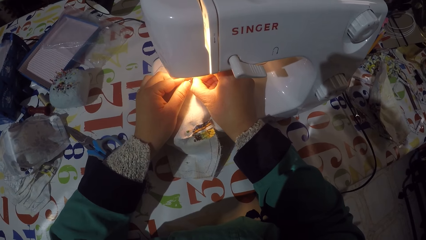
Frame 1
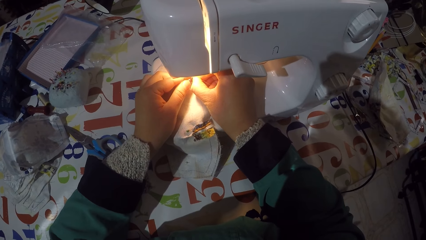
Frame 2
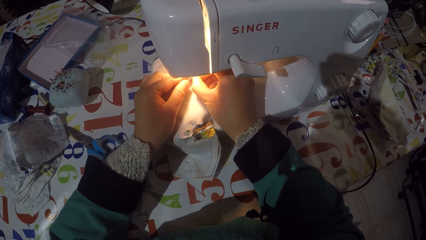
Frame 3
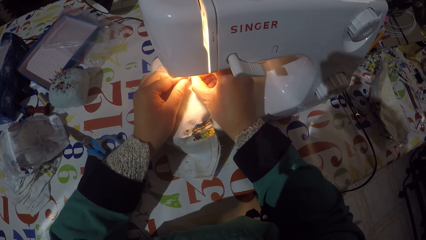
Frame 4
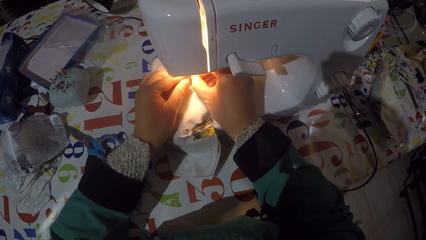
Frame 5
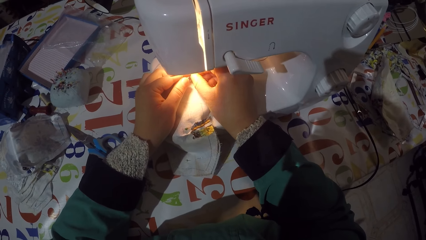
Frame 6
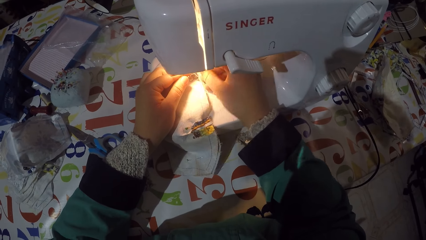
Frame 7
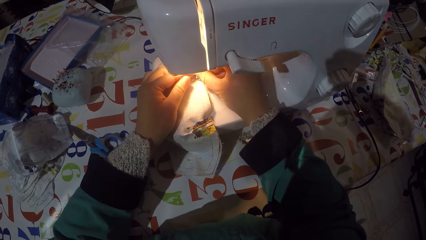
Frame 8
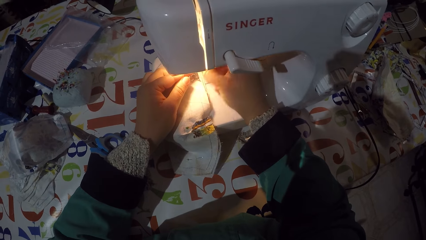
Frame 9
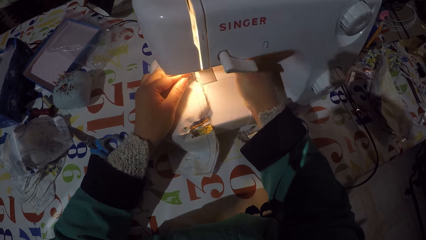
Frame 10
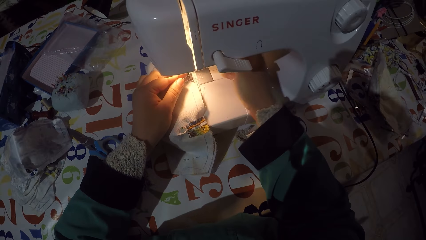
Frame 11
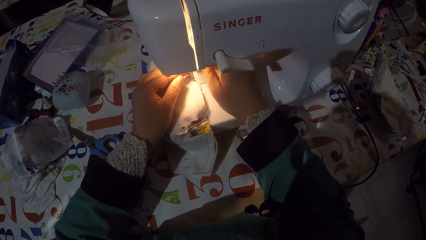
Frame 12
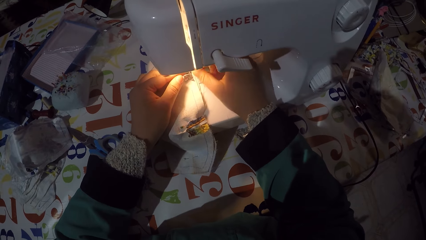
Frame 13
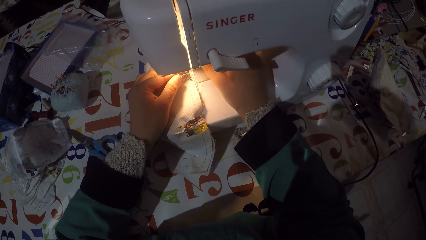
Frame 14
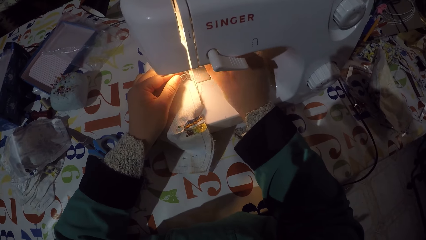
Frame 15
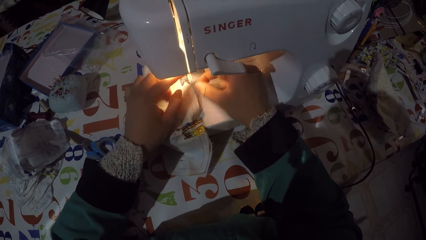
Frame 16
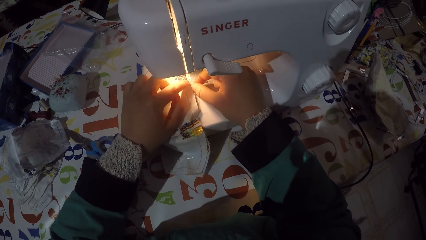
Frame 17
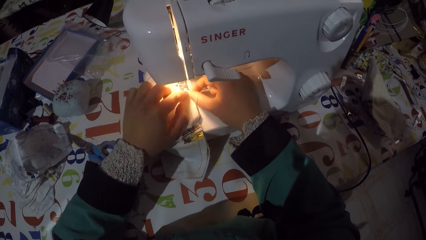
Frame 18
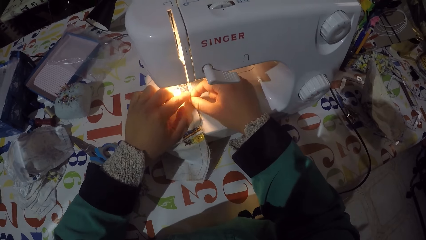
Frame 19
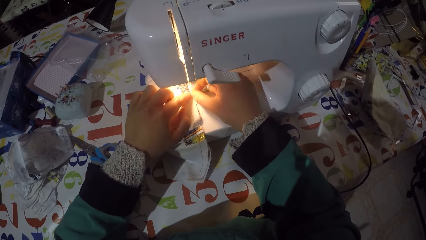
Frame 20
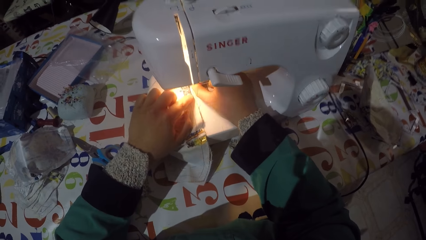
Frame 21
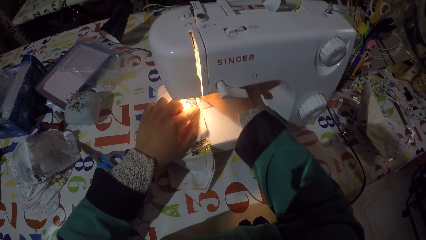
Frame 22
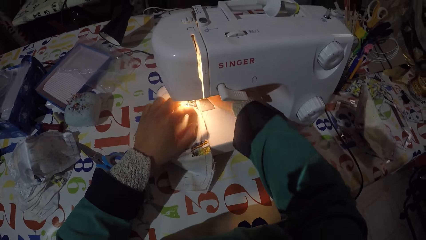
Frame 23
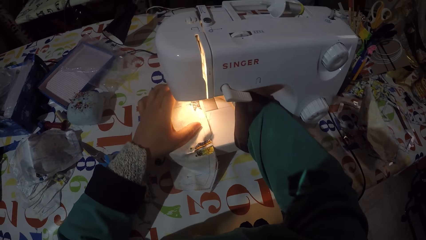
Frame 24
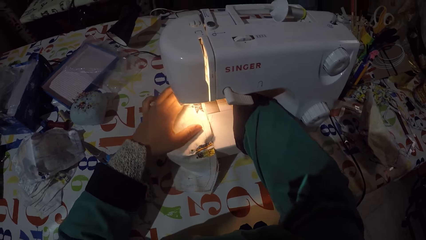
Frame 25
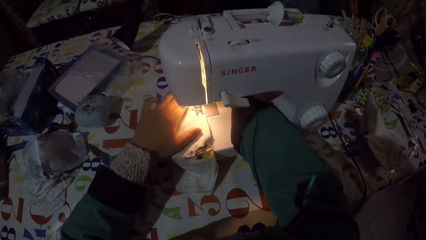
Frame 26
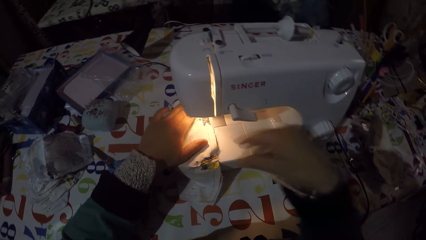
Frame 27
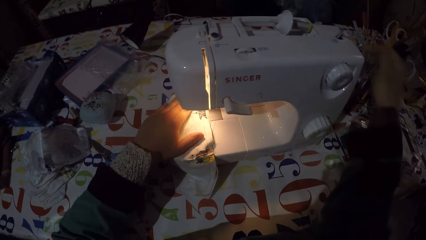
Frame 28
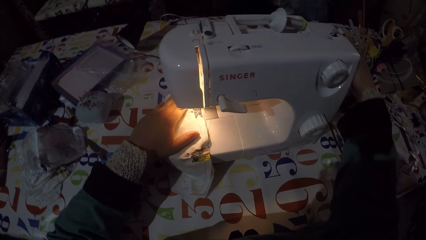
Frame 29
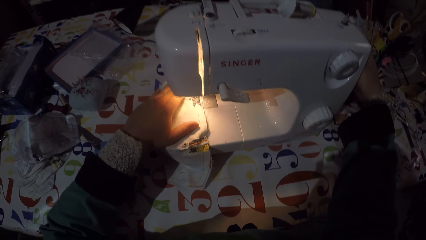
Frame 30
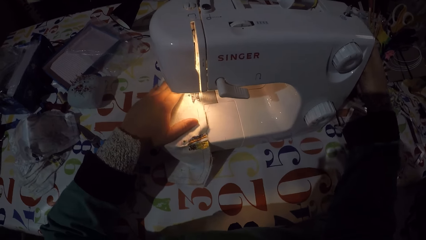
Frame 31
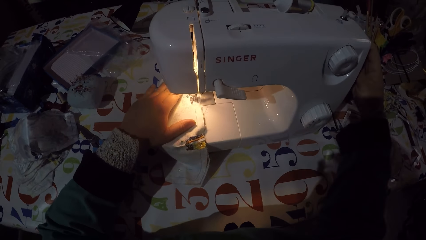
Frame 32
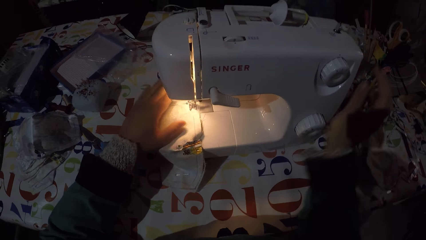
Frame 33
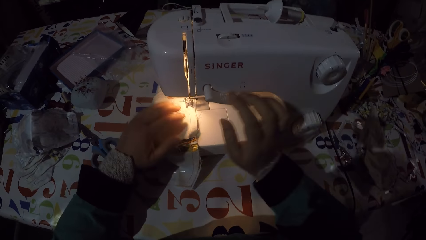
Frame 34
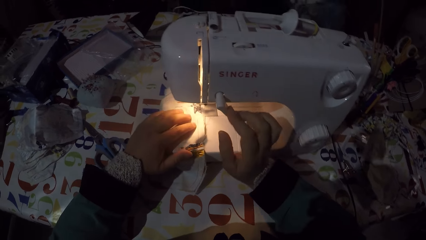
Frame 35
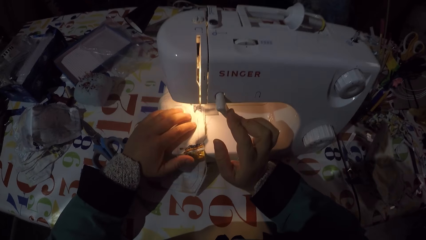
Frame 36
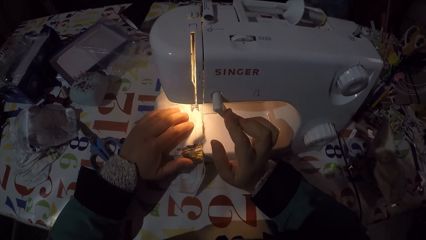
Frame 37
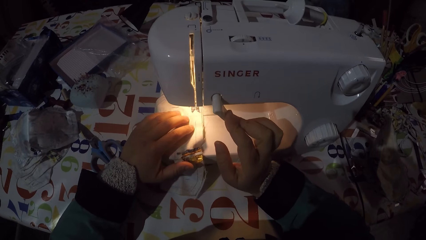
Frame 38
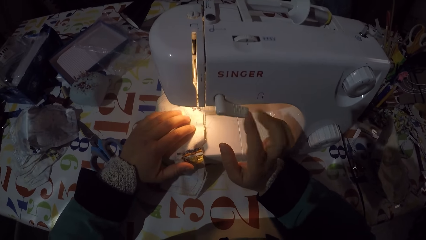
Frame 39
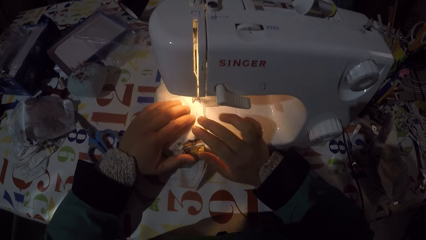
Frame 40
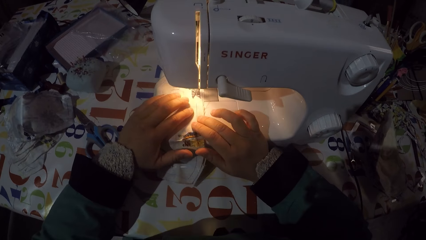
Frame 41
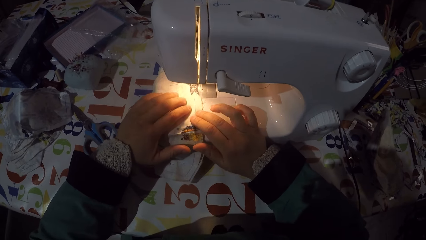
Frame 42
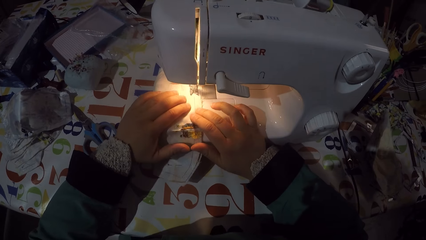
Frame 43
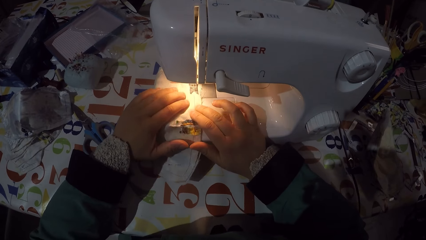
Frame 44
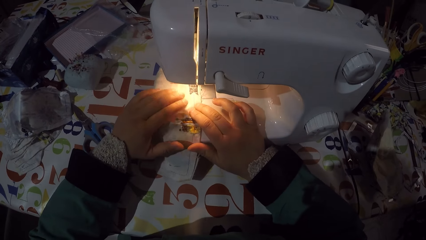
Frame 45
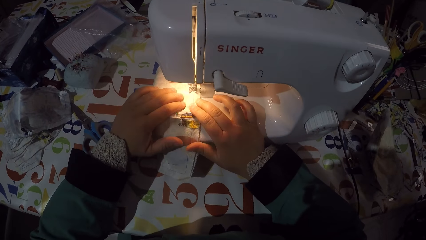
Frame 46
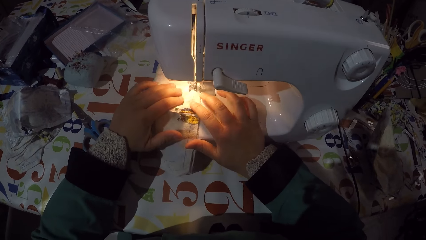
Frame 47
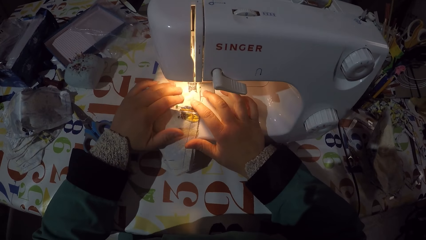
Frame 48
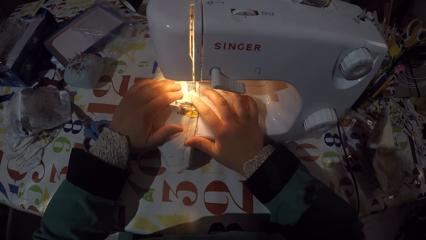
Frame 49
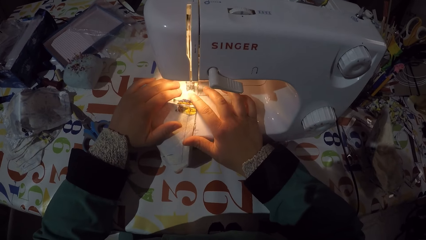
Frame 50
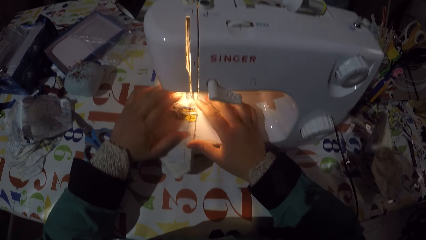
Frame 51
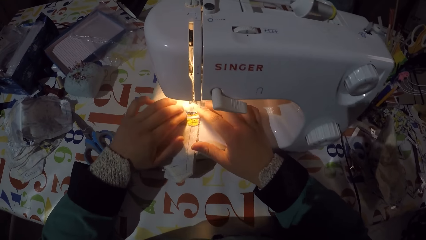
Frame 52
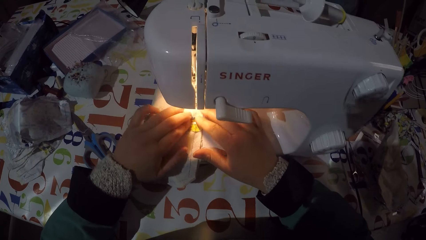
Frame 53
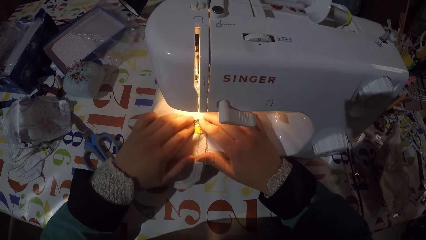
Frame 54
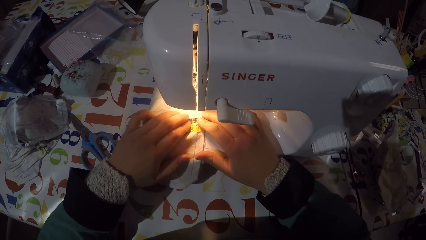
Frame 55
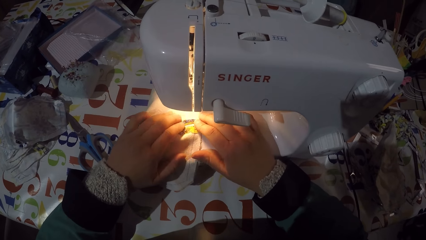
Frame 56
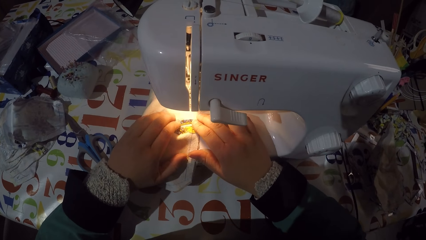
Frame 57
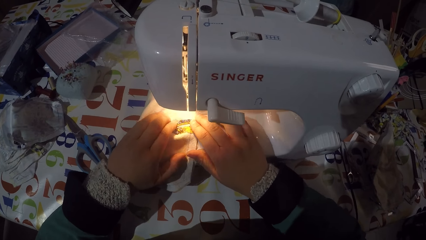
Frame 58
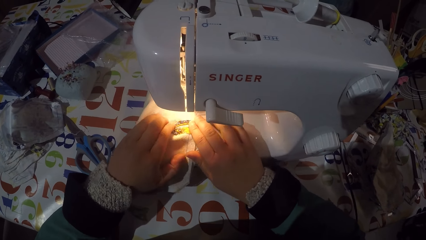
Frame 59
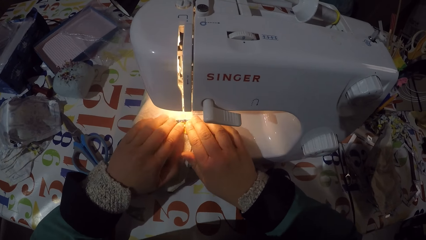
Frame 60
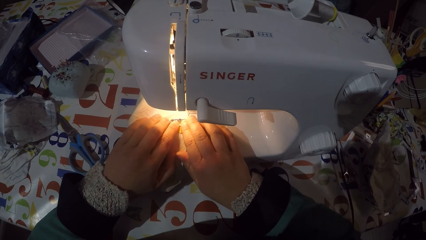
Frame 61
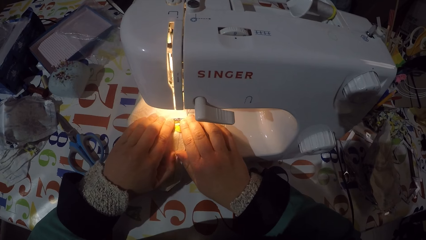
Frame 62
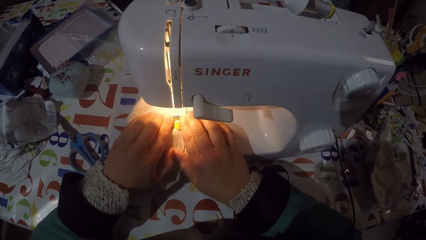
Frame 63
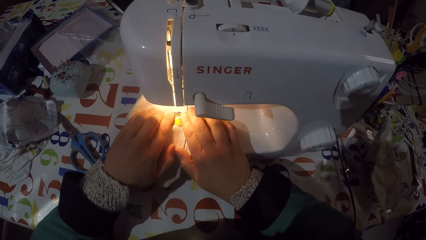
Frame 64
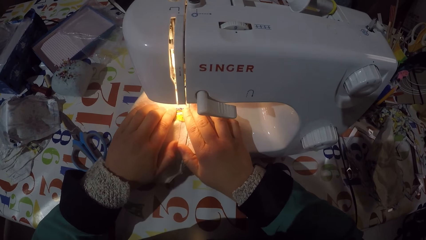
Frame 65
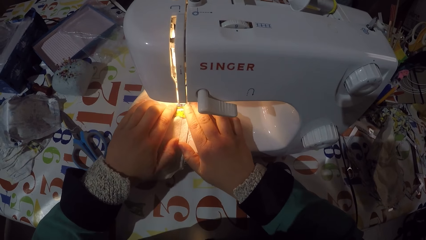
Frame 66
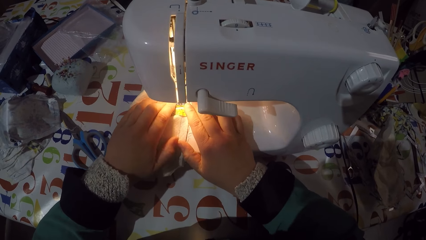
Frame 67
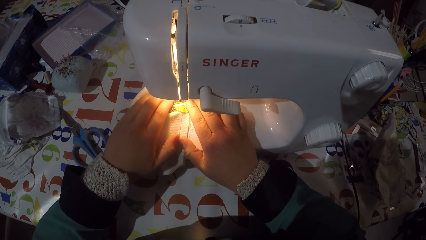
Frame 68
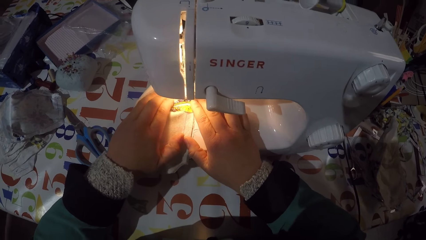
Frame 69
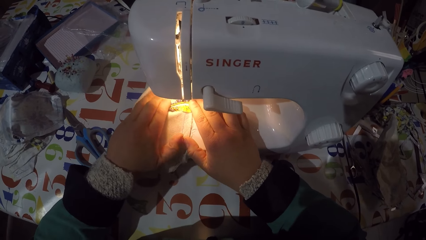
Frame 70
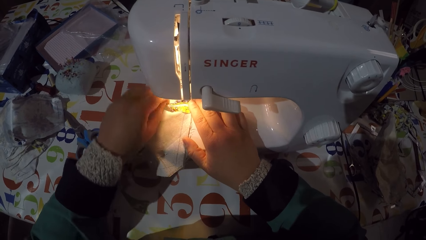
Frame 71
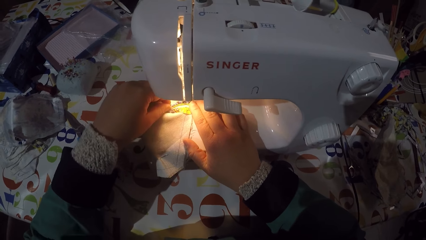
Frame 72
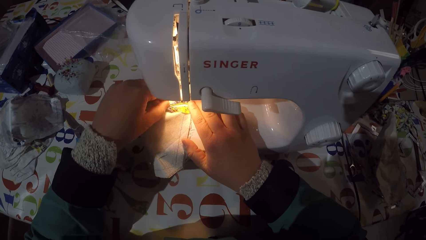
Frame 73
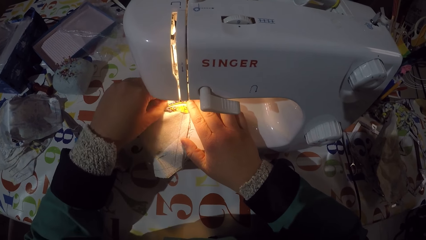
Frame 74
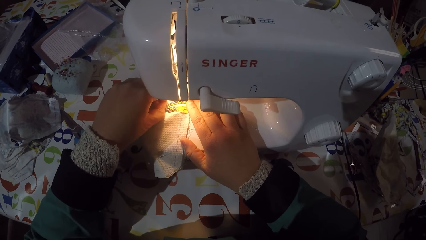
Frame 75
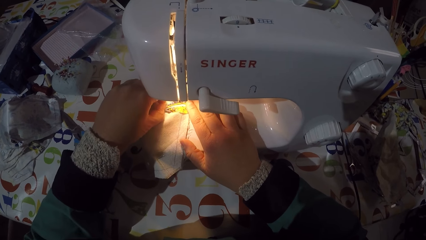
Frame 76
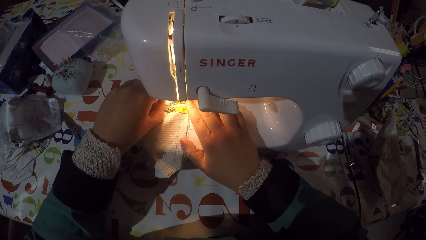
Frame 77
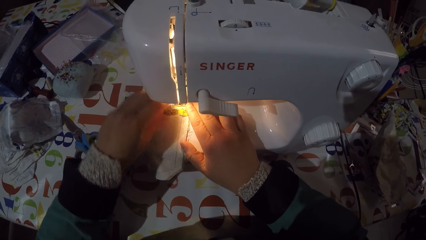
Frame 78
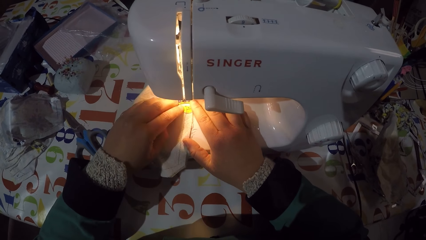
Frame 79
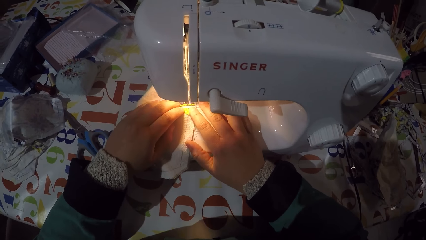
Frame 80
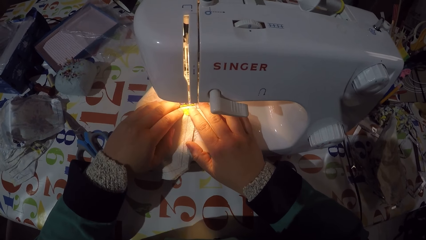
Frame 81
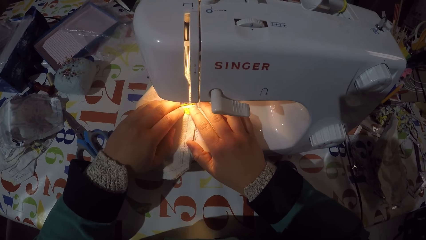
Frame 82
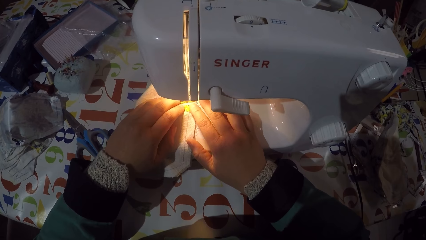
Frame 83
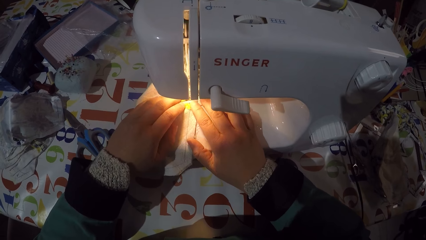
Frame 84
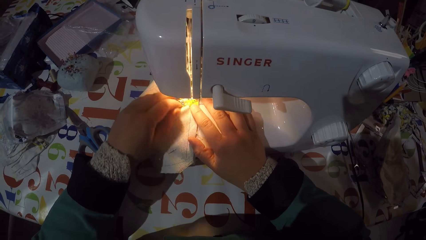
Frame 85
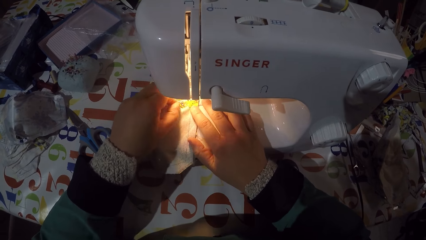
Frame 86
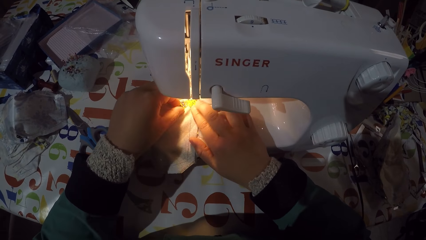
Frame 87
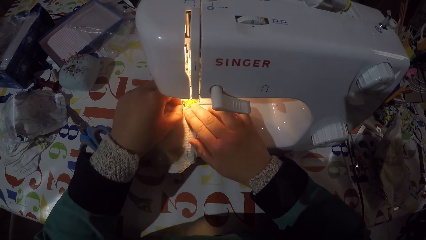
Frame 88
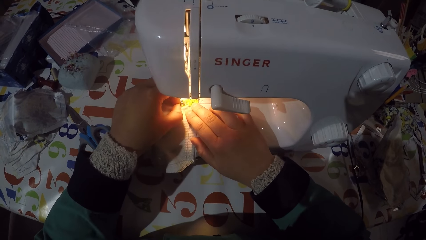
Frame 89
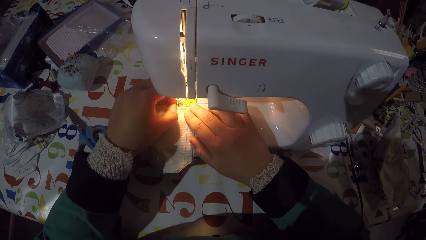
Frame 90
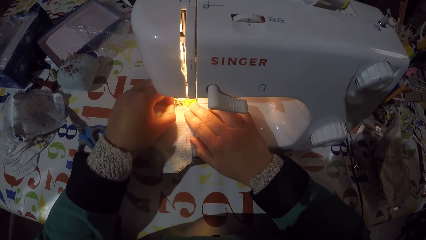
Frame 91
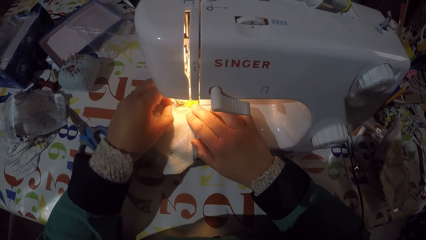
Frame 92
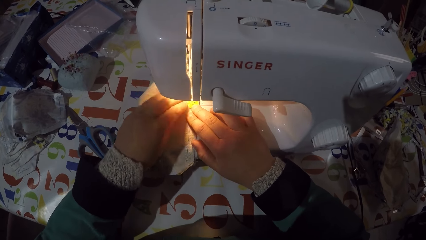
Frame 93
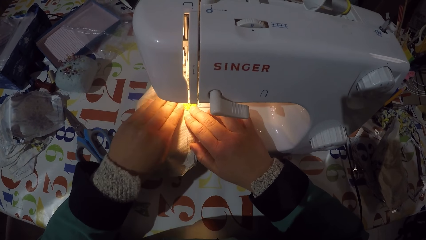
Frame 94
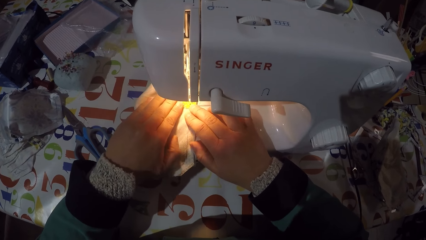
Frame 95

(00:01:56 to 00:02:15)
The camera wearer pulls the sewing thread with his right hand. He holds the sewing thread with his left hand on the sewing machine flat bed. He moves the sewing machine handwheel with his right hand. He moves the sewing machine reverse control with his right hand. He sews the piece of garment or face mask with the sewing machine. He moves the piece of garment on the sewing machine flat bed. He holds the piece of garment with his hands. He sews the piece of garment with the sewing machine. He pulls a pin on the piece of garment. He straightens the face mask. He sews the piece of garment with the sewing machine. He straightens the face mask and pulls a pin on the piece of garment.
